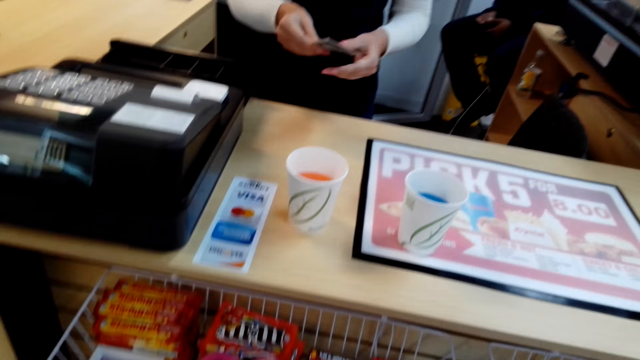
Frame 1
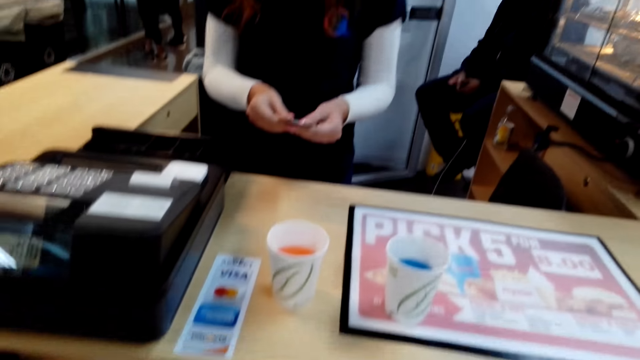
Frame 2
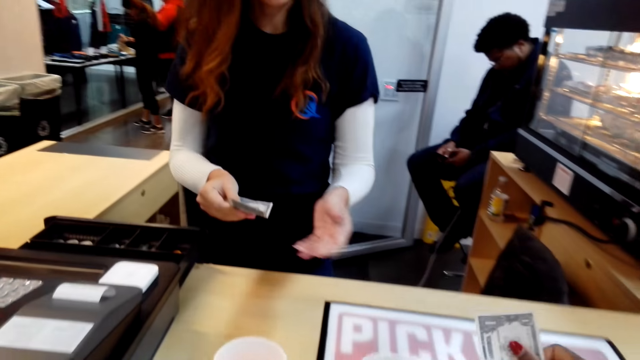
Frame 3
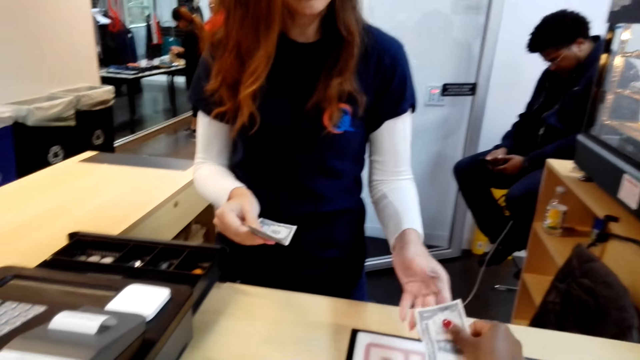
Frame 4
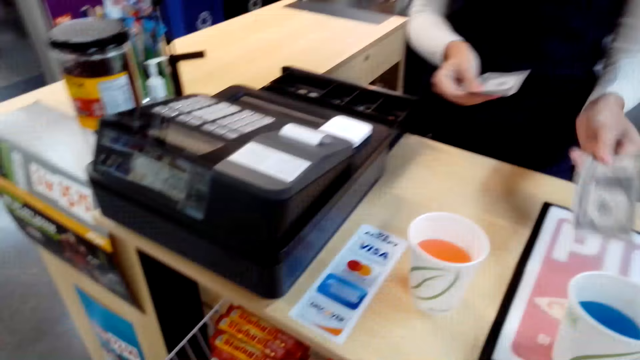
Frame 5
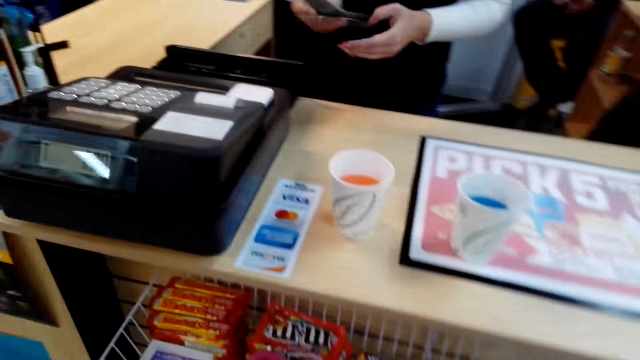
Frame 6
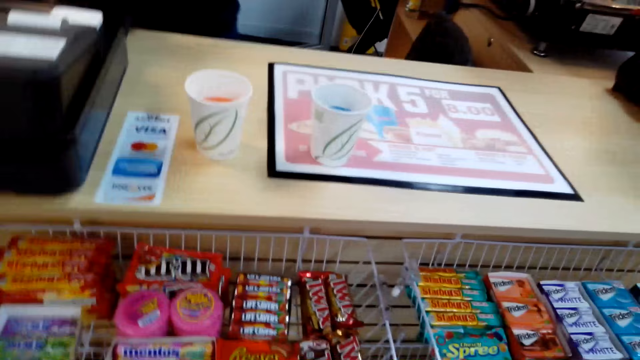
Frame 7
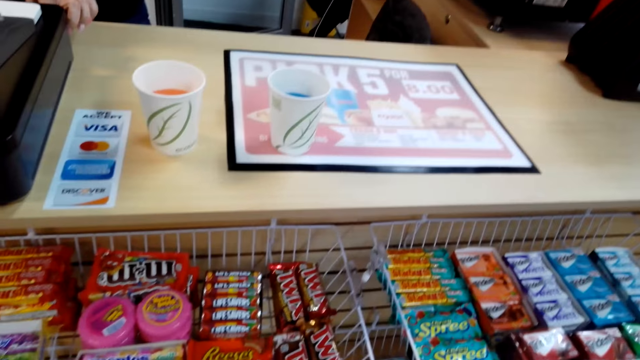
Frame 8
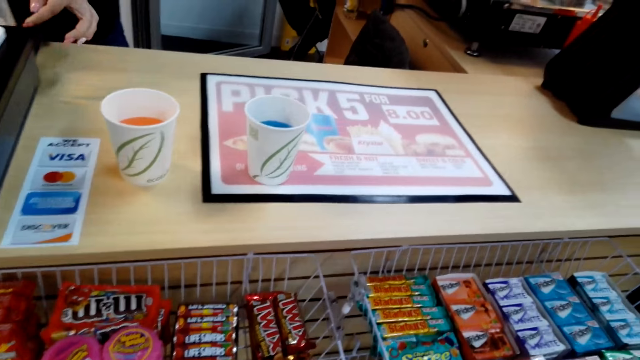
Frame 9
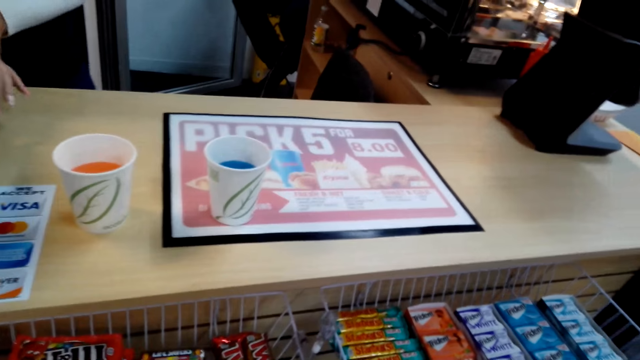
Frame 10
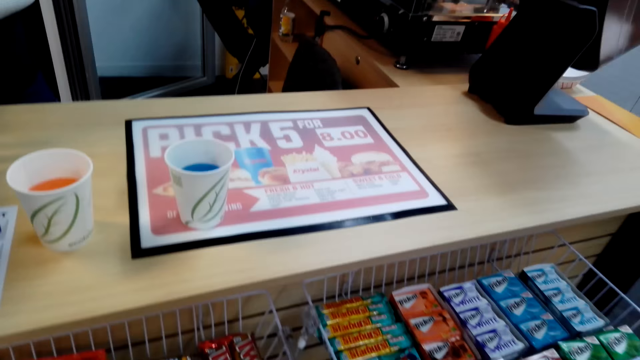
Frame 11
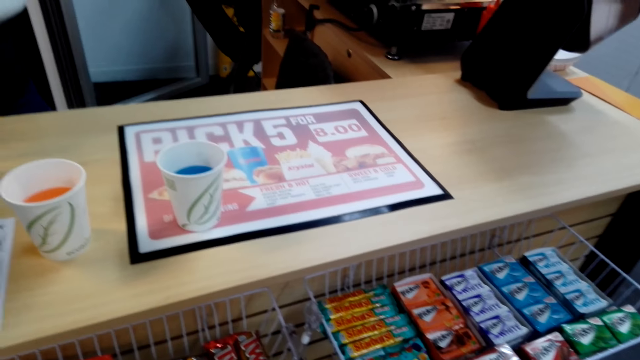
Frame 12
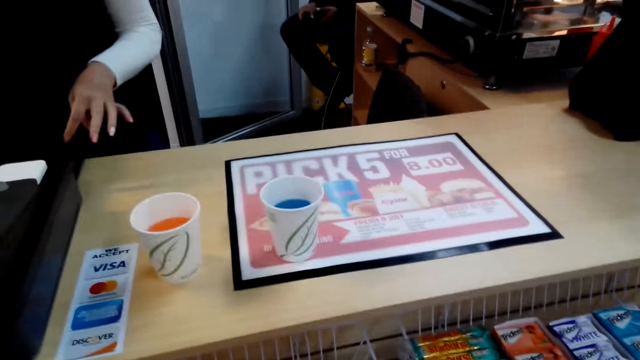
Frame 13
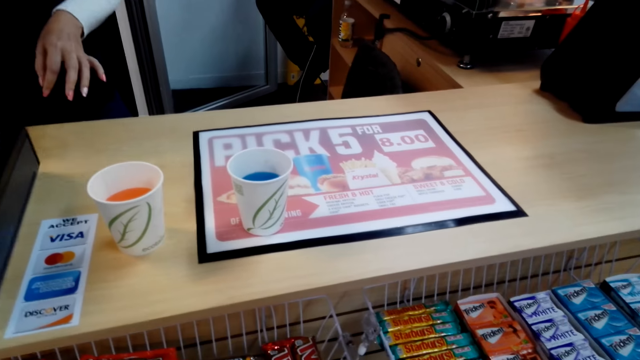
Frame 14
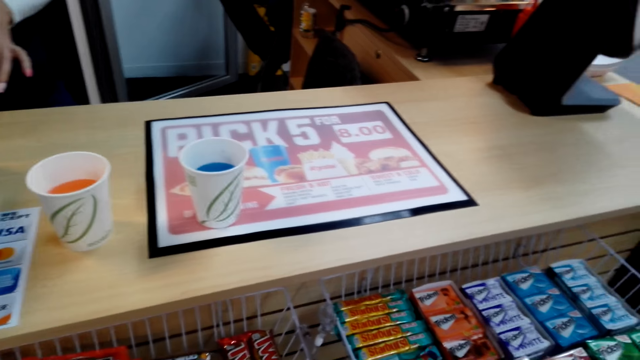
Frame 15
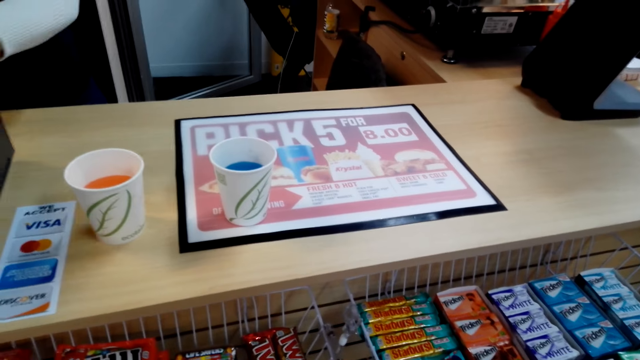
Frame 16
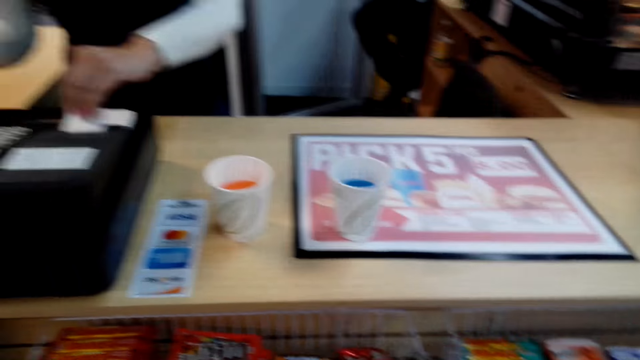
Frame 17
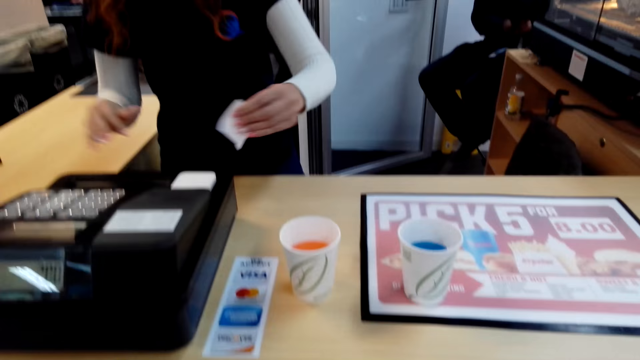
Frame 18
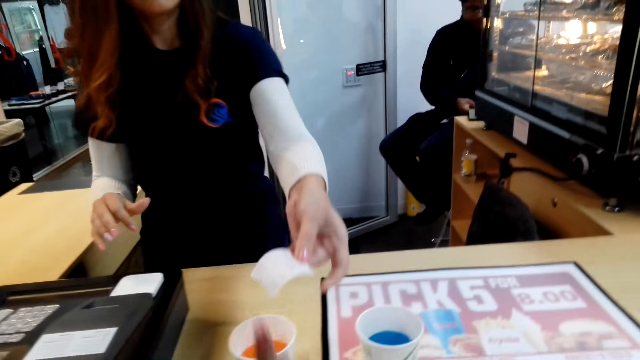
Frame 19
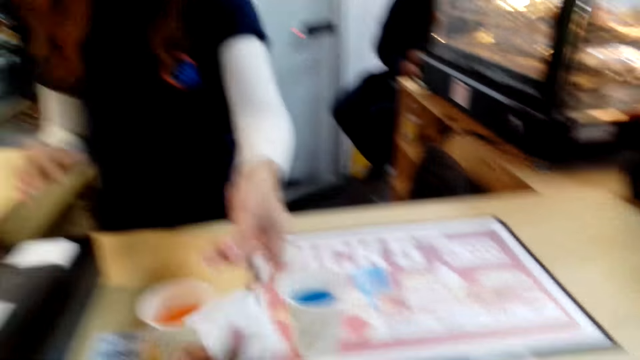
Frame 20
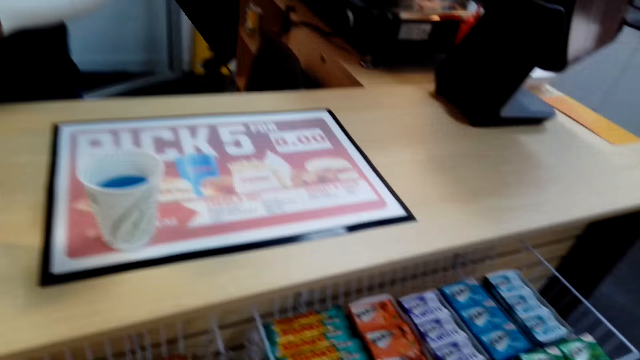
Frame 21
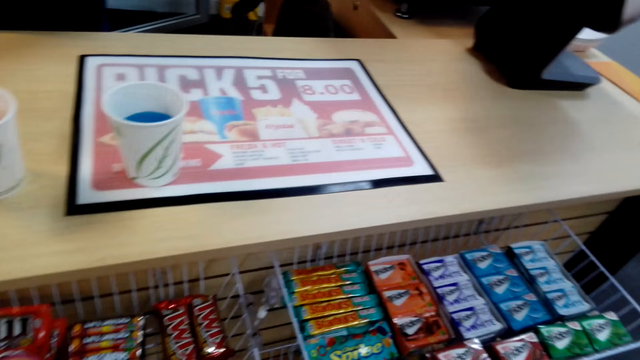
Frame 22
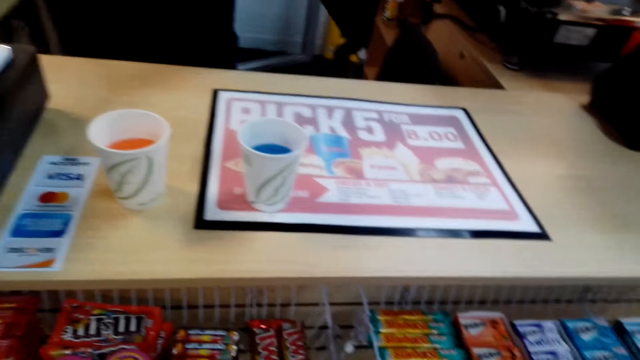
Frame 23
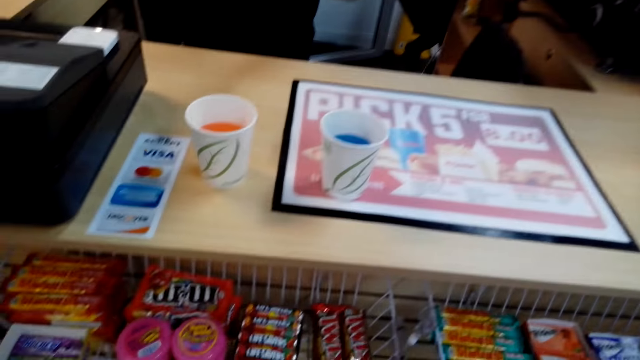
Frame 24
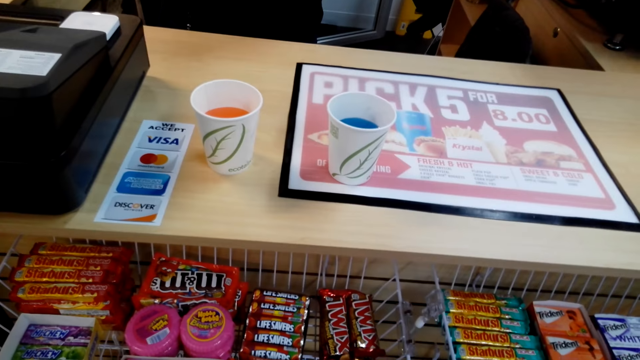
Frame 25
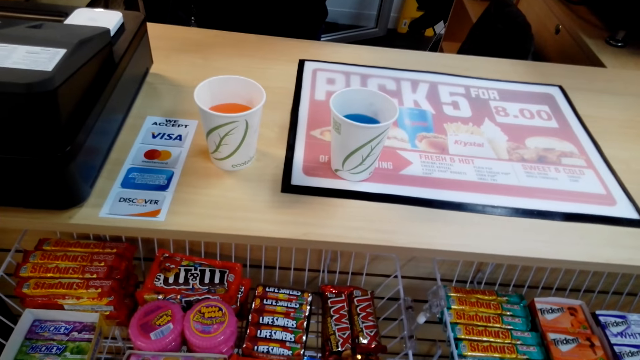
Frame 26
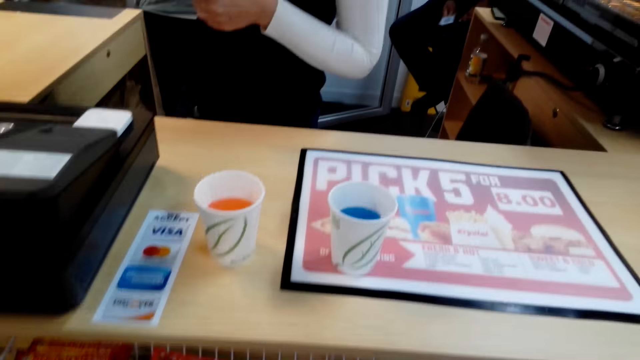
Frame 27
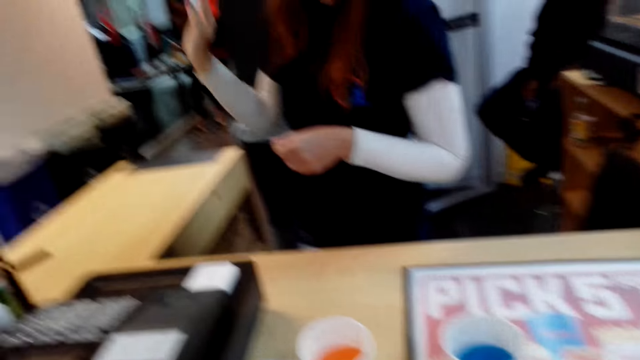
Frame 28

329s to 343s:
The camera wearer gives the money to the lady. They look at the counter. The lady opens the cash register drawer and closes the cash register drawer. The lady cuts the receipt and gives the camera wearer the receipt. The camera wearer looks at the counter. The lady talks to the camera wearer.

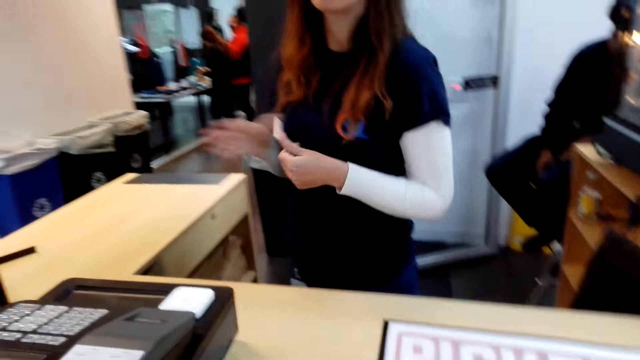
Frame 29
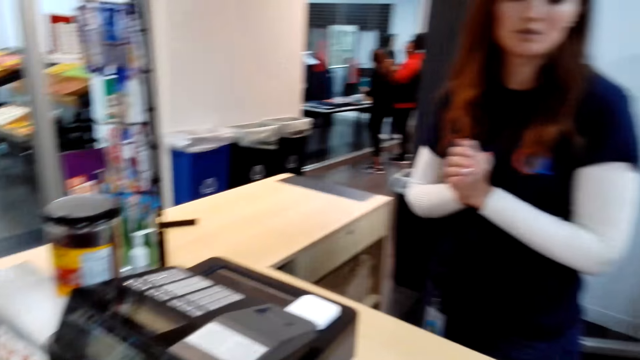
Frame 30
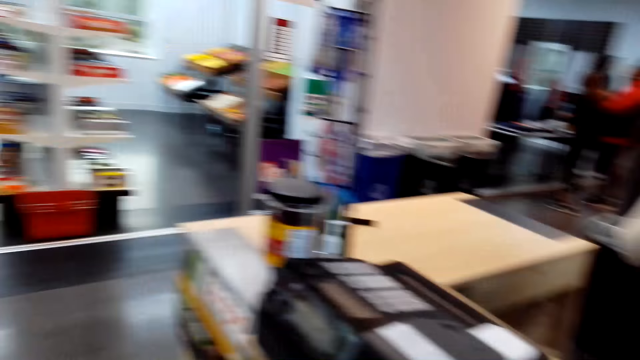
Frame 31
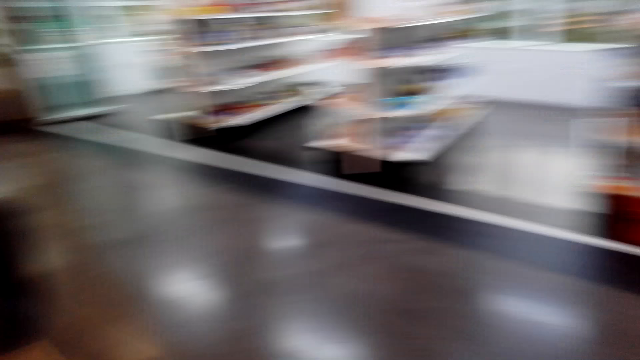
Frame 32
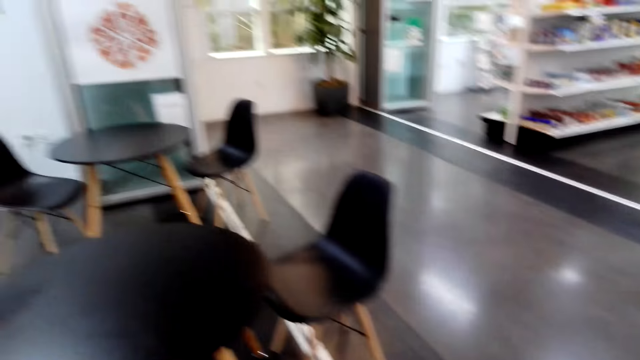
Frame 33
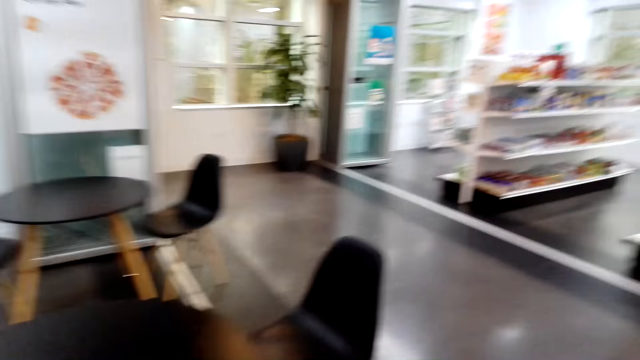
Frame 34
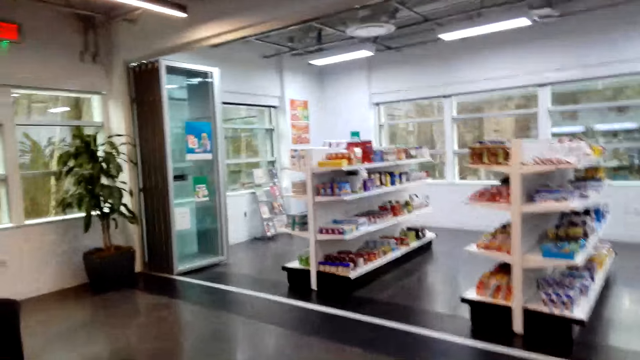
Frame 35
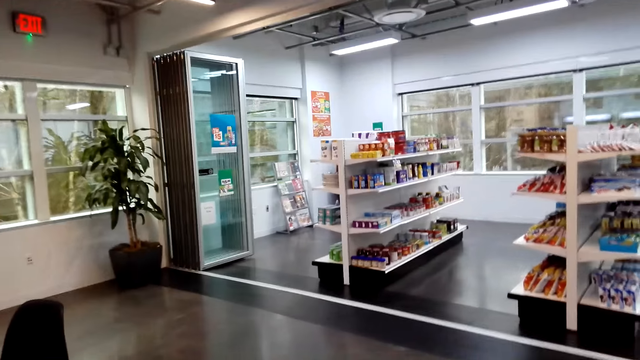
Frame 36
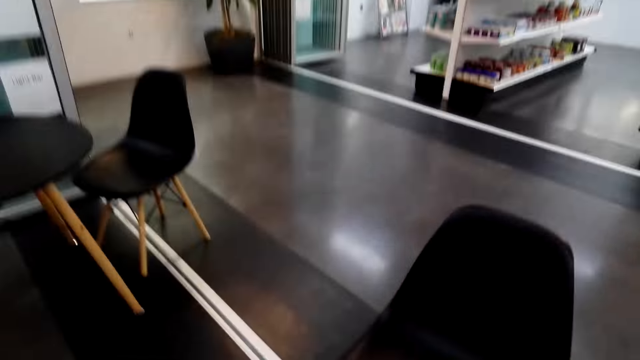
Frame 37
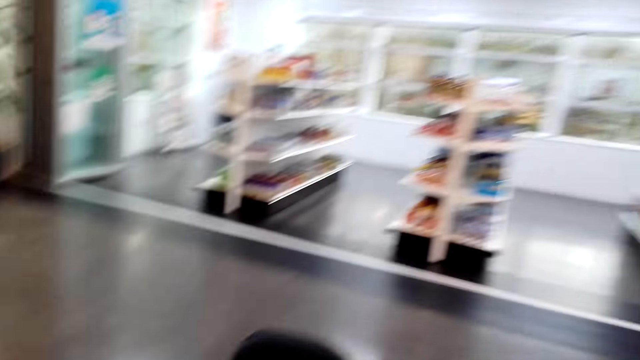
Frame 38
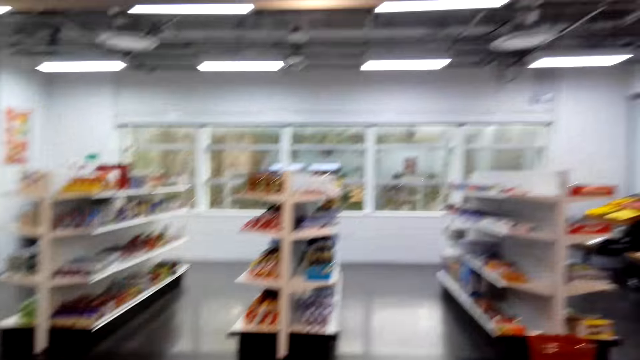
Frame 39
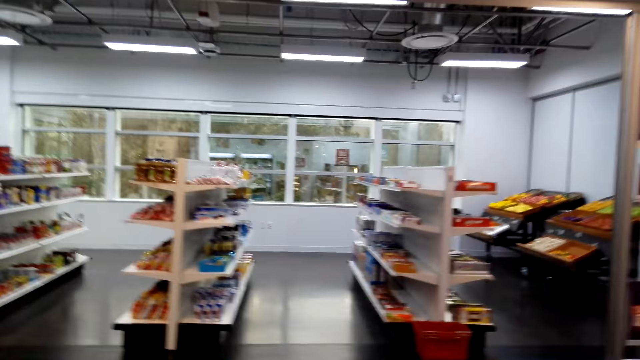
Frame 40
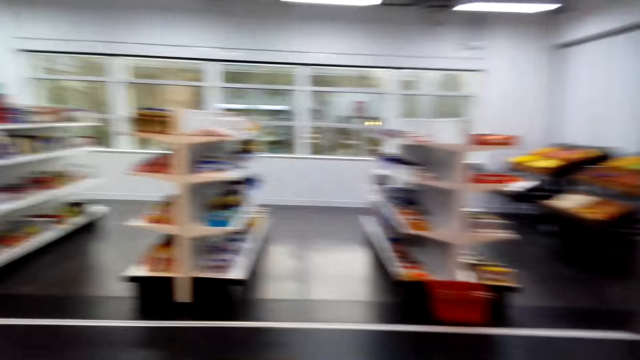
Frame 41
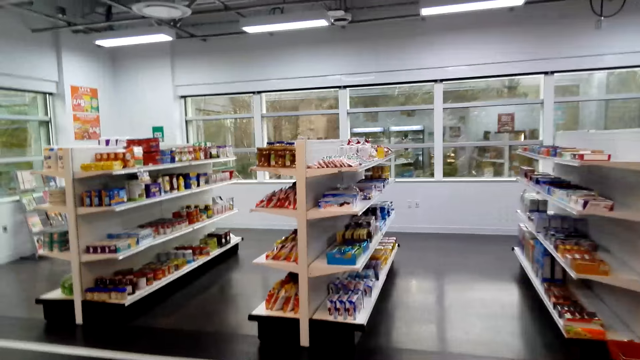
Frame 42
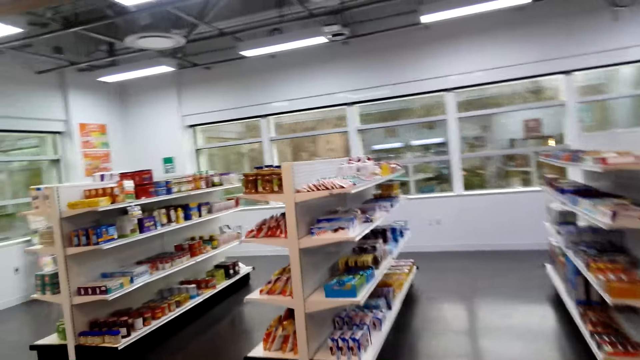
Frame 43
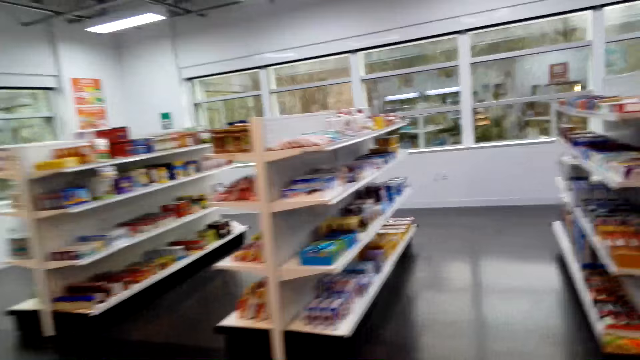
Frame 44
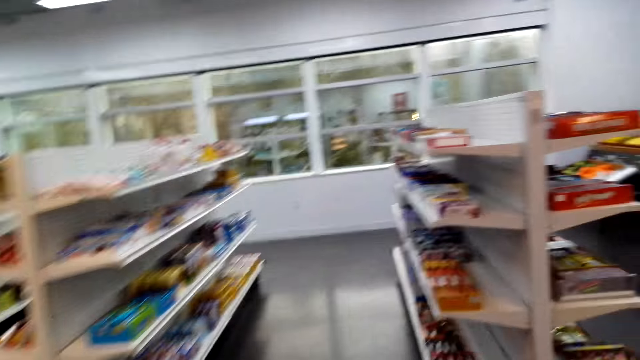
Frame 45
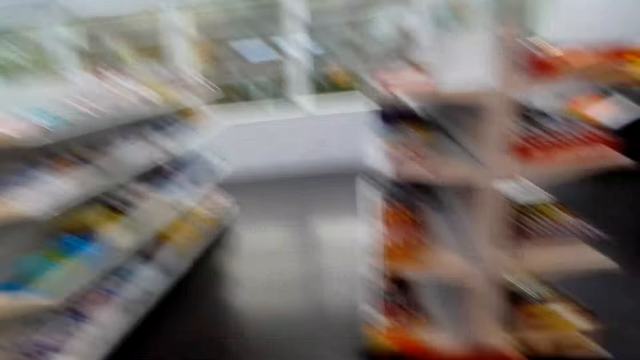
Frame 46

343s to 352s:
The camera wearer turns around and walks to the table. The lady talks to the camera wearer. The camera wearer puts the tumblers on the table. They walk to the shelves.
